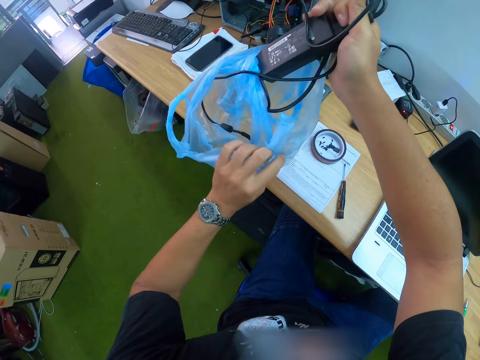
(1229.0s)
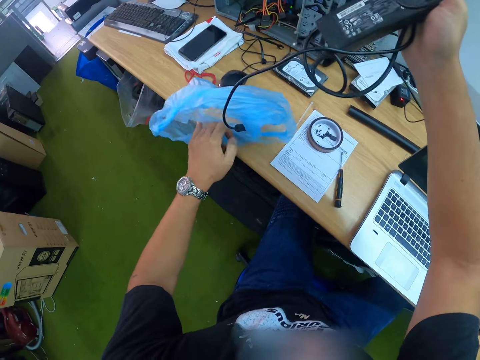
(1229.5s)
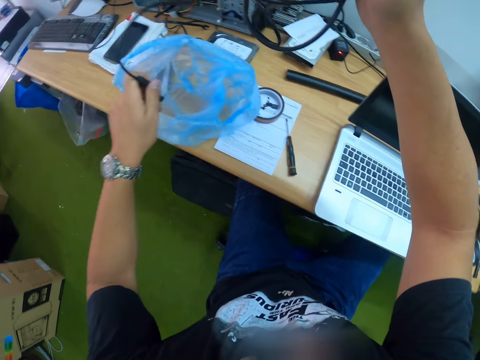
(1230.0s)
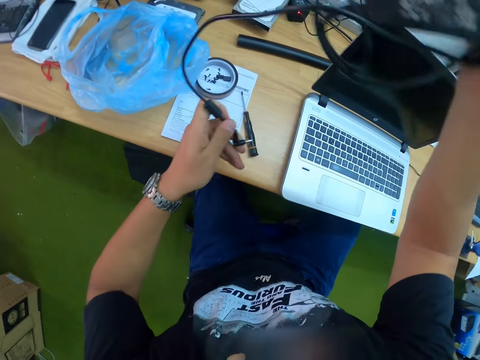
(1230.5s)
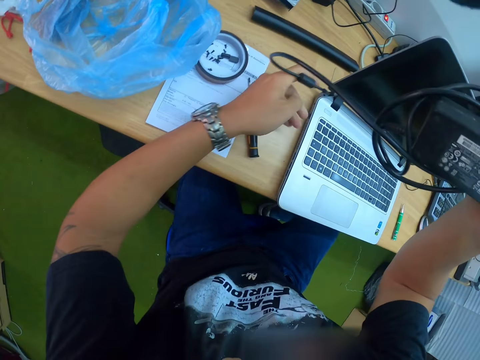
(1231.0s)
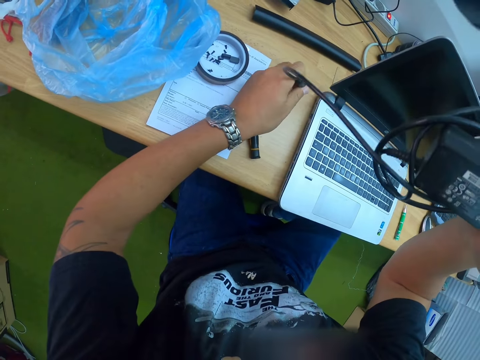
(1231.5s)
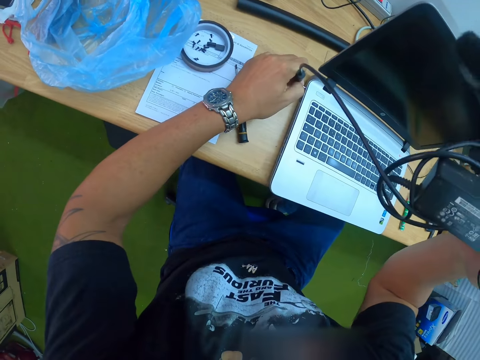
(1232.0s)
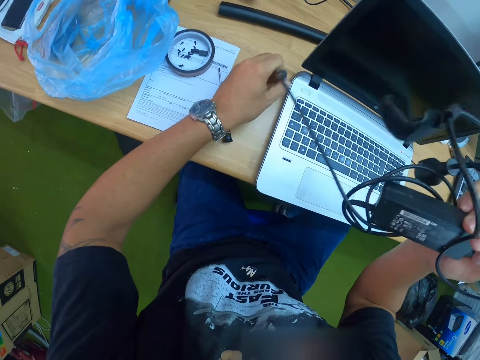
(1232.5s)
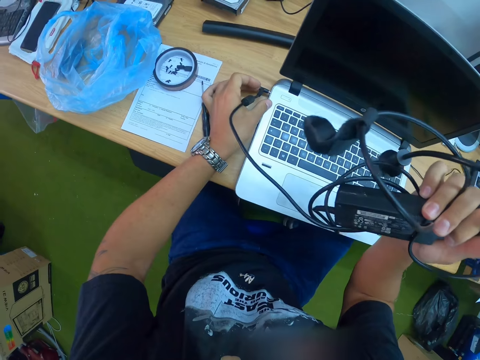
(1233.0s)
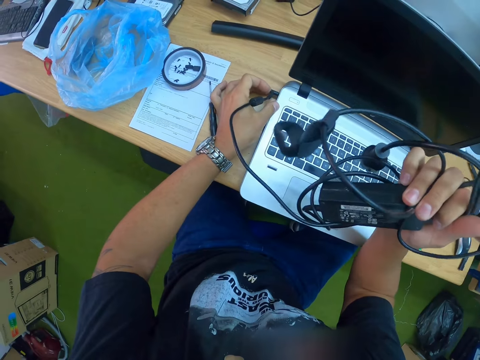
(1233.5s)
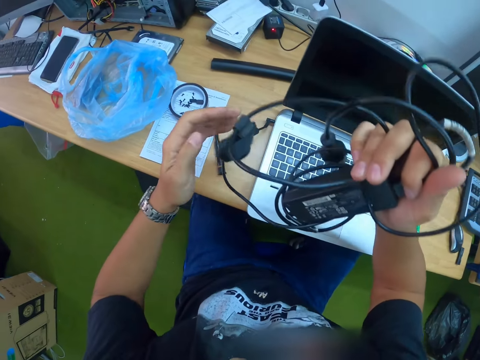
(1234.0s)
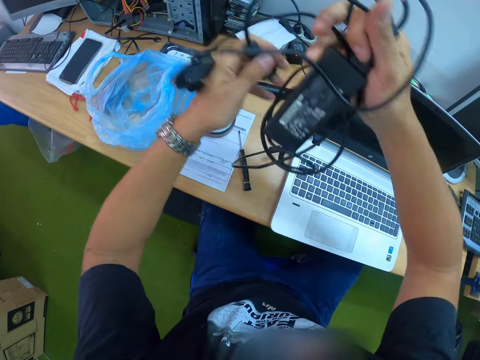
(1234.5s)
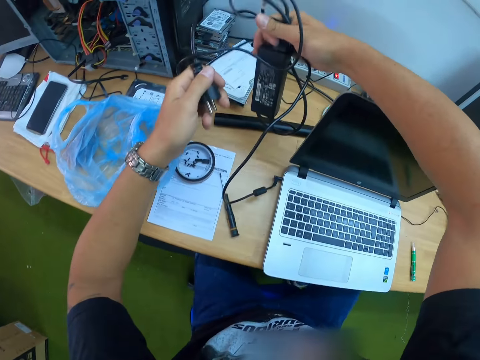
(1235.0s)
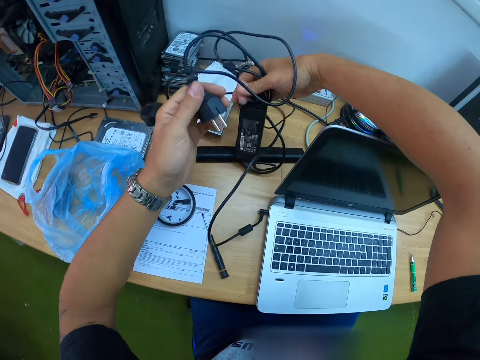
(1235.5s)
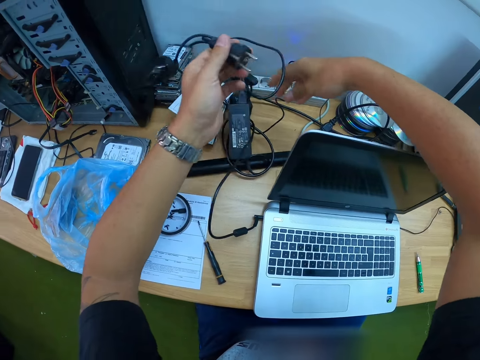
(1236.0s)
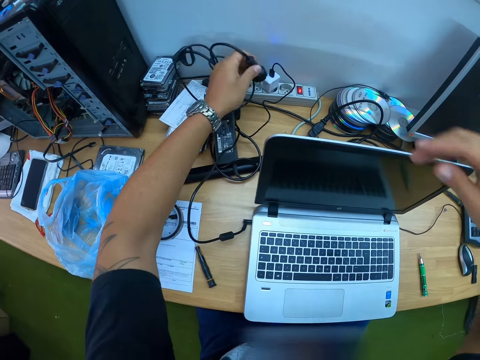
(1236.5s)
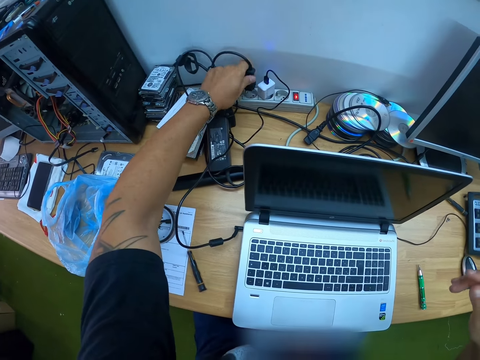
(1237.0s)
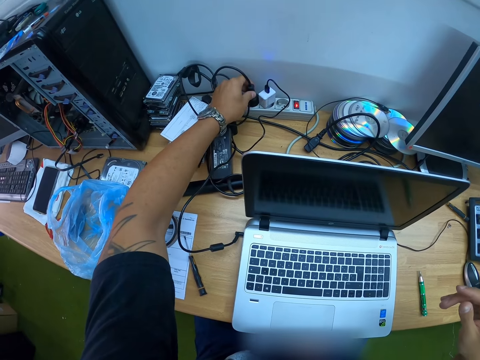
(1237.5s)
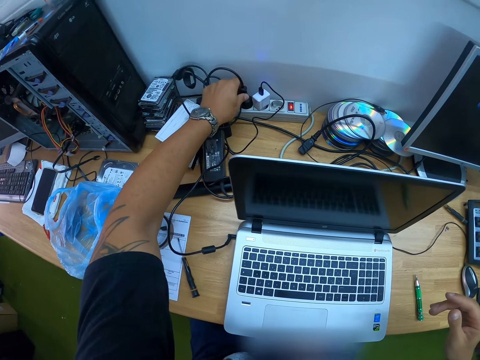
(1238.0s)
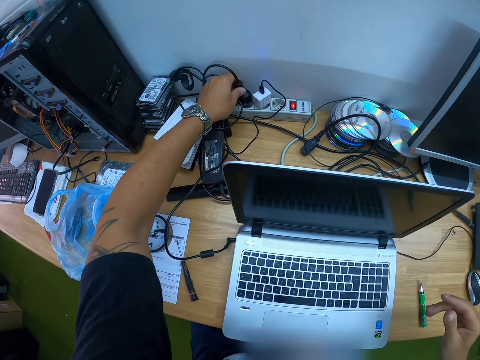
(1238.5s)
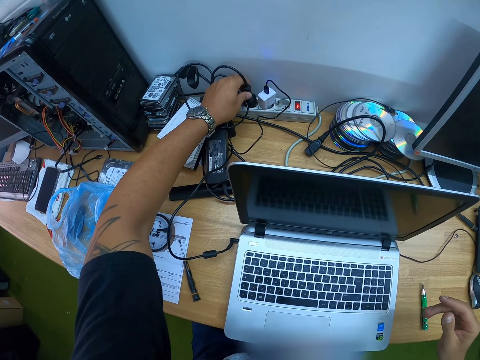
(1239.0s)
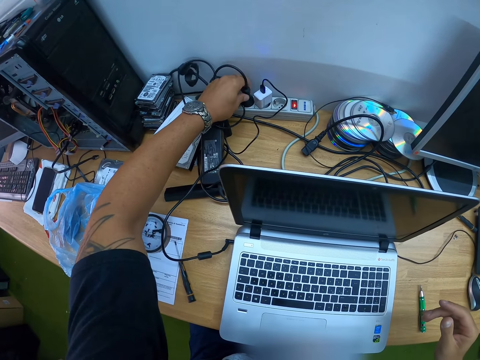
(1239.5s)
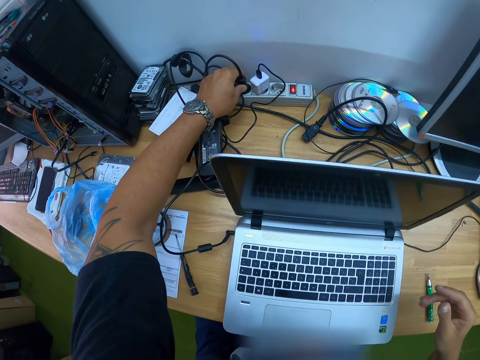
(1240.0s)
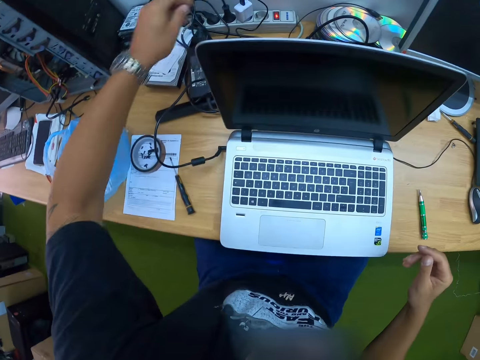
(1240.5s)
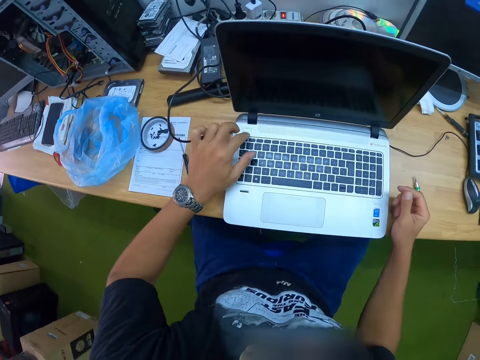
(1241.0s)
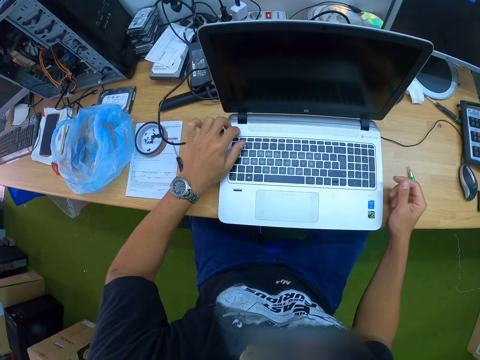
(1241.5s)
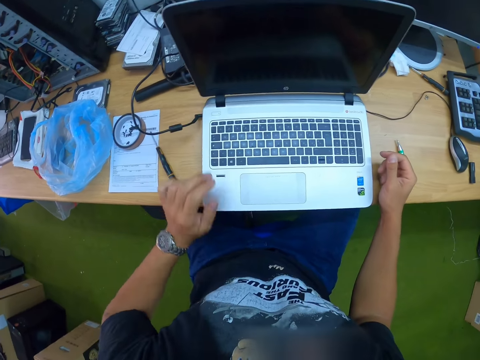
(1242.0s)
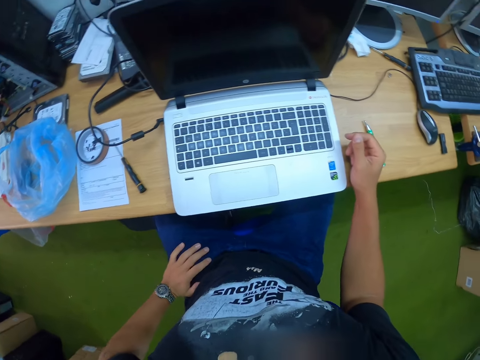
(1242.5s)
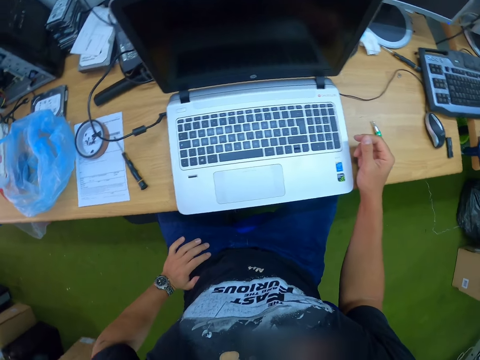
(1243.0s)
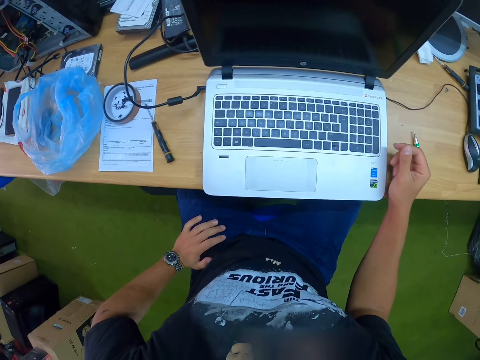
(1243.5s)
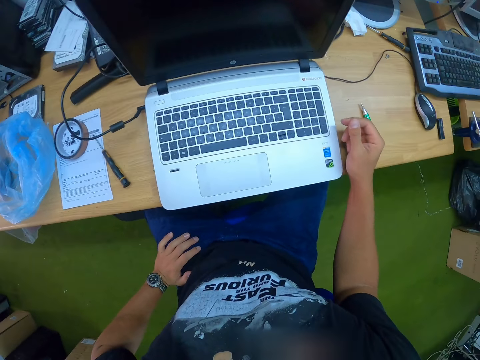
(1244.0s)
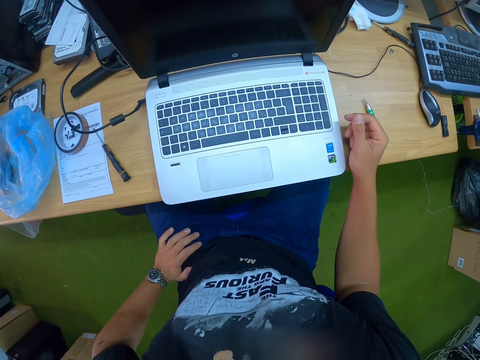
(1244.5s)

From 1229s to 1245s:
The camera wearer holds the charger with both hands. He plugs the charger to the laptop with his left hand. He drops the charger on the table with his right hand. He connects the charger in the socket on the table. He switches on the laptop with his left hand. He sits on the chair on the floor.

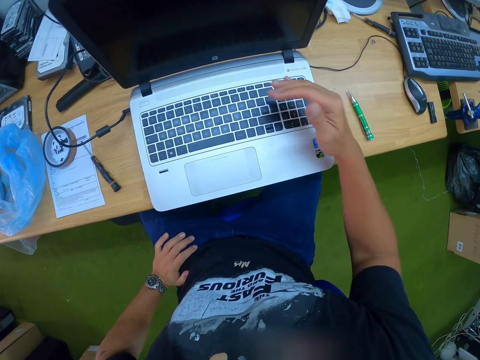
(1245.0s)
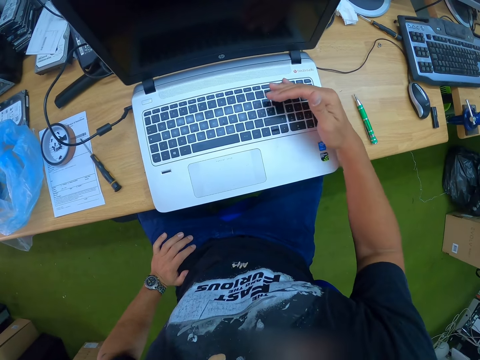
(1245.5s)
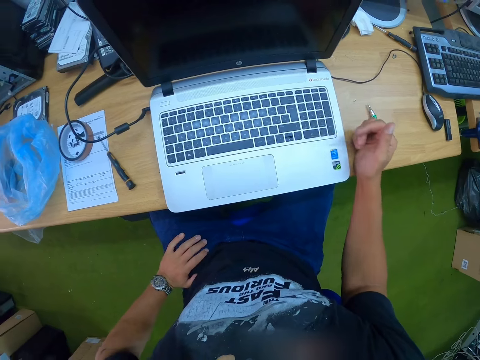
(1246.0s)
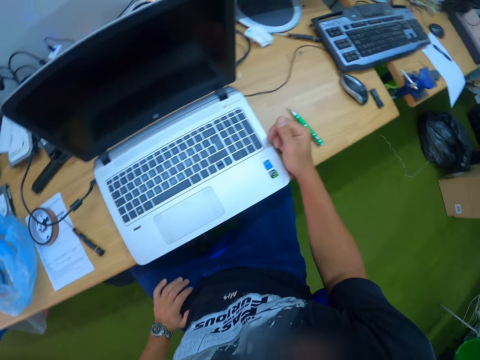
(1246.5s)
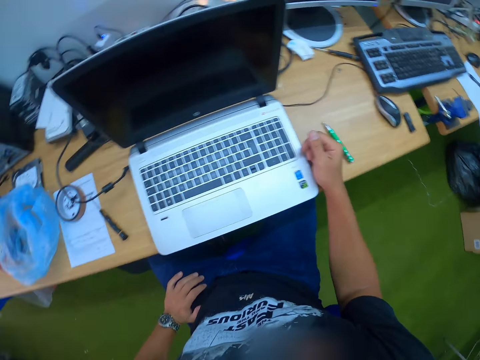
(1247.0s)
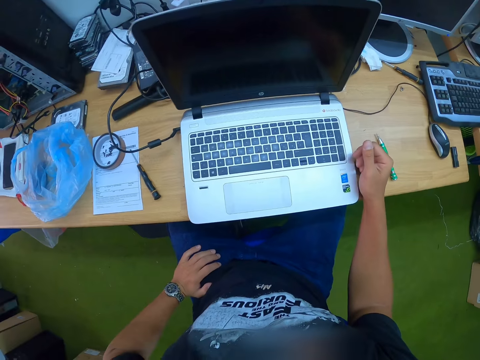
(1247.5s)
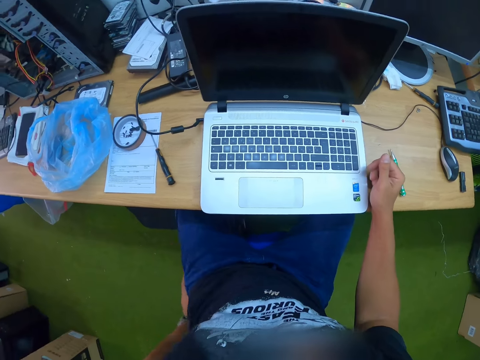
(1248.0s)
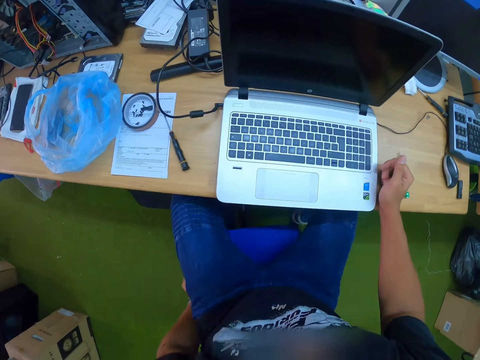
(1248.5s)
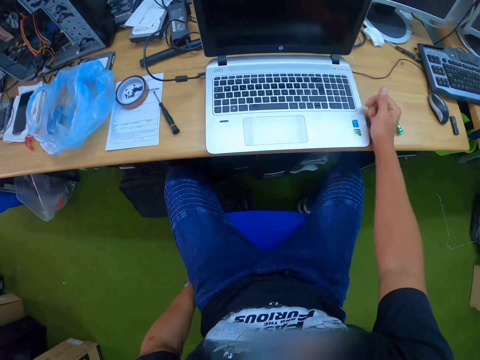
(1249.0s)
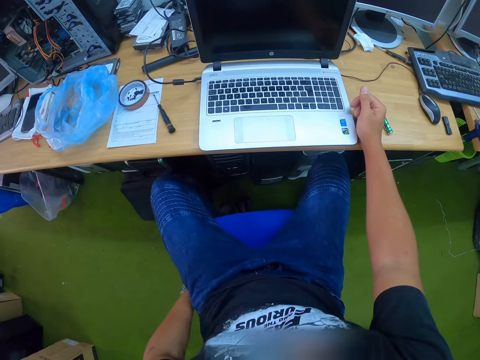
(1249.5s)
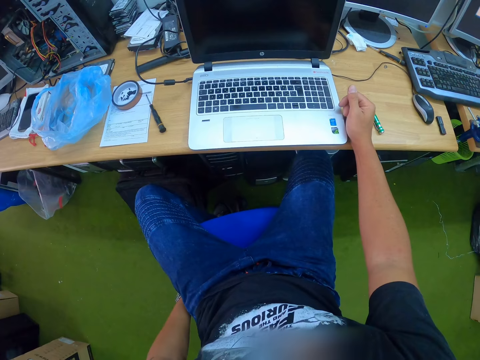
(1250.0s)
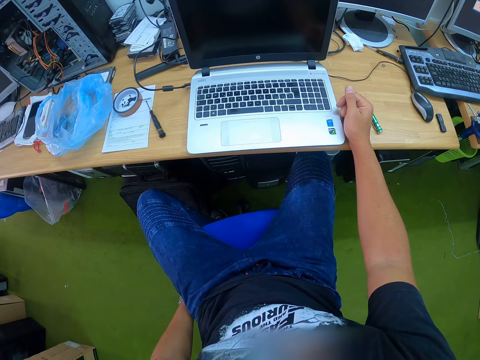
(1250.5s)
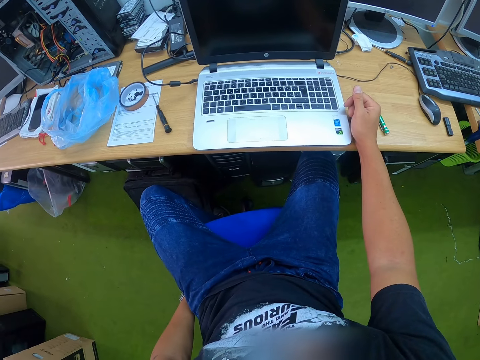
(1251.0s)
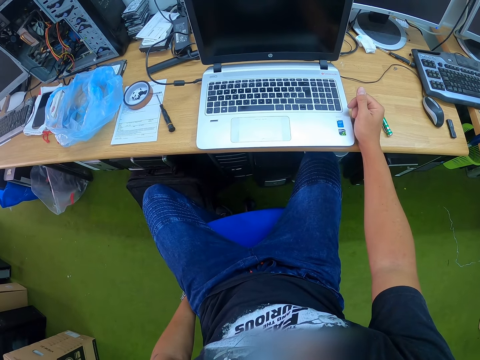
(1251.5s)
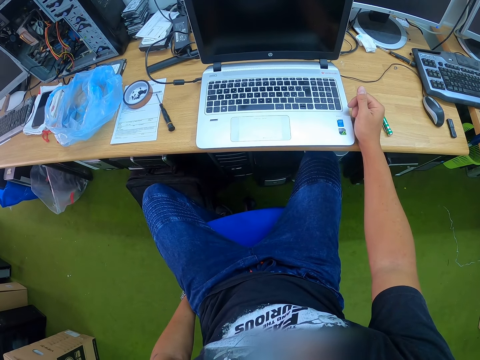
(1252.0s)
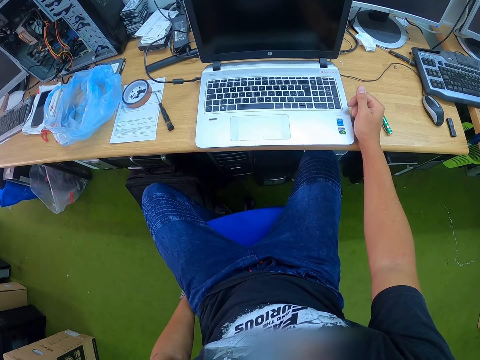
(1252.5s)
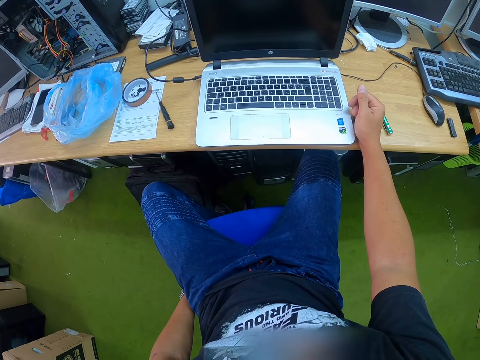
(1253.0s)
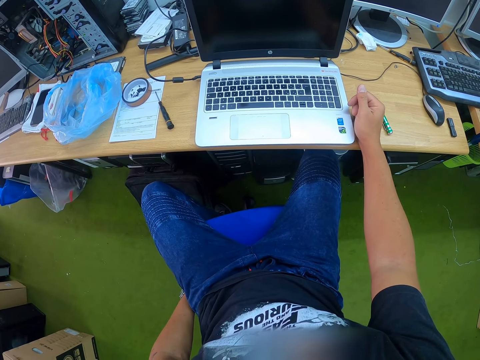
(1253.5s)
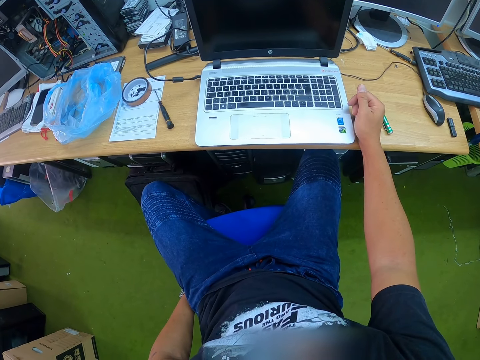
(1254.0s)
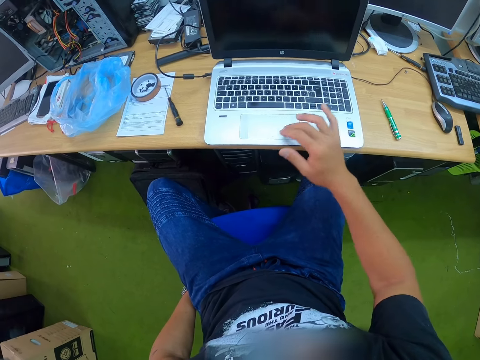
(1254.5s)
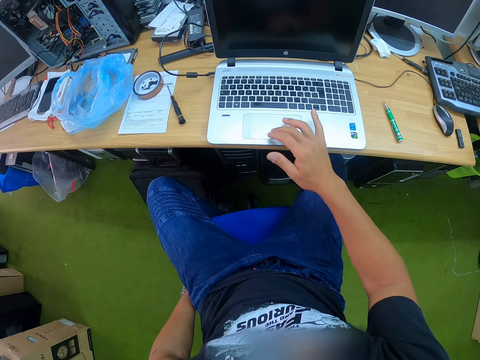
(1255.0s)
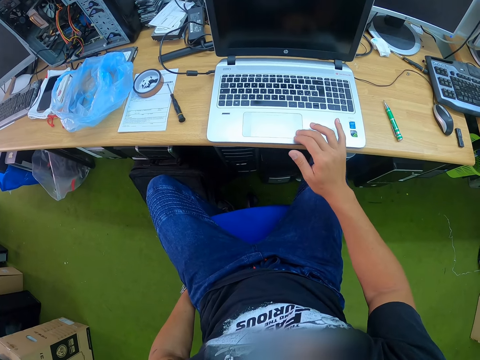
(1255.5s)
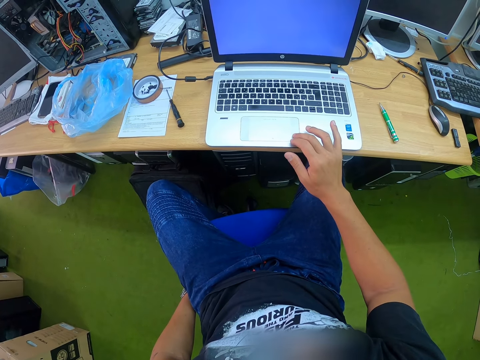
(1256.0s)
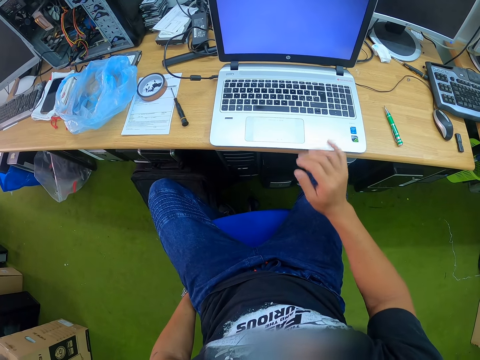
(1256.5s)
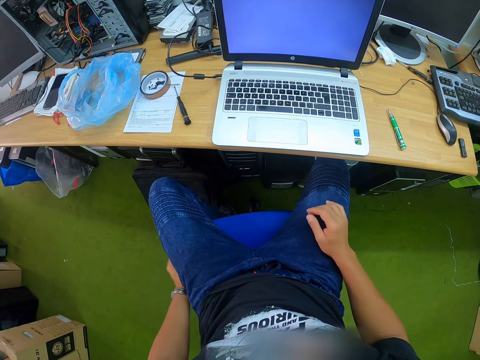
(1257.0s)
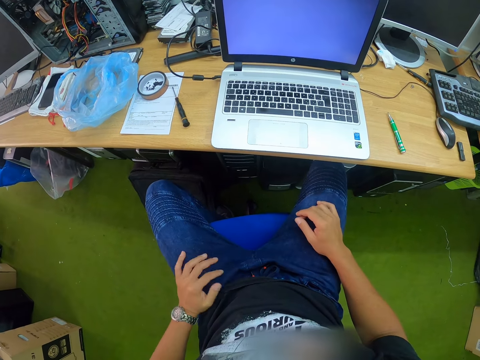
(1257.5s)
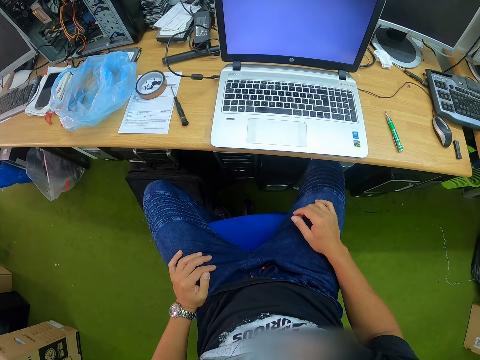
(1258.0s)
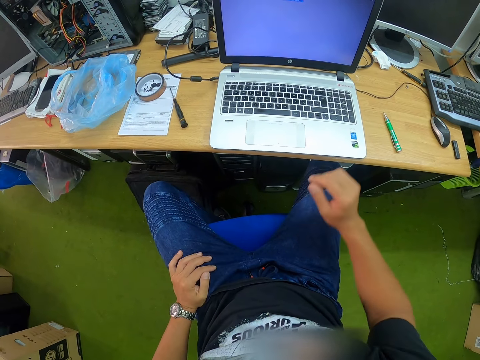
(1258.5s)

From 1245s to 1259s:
The camera wearer places his right hand on the laptop. He operates the laptop with his right hand. He places his right hand on the laptop again. He sits on the chair on the floor.
